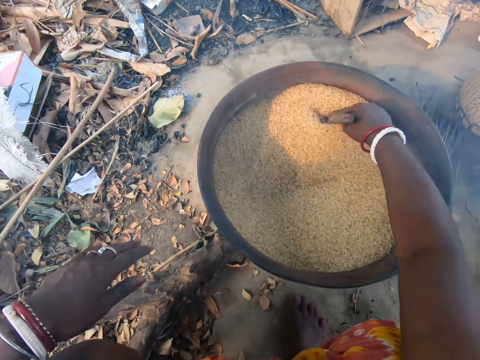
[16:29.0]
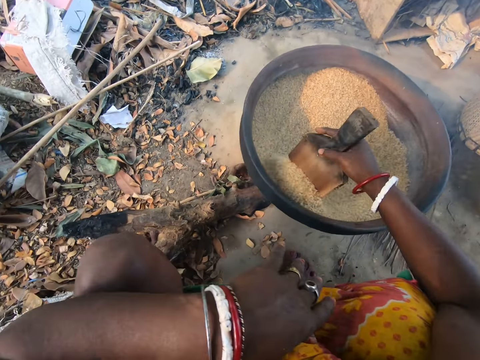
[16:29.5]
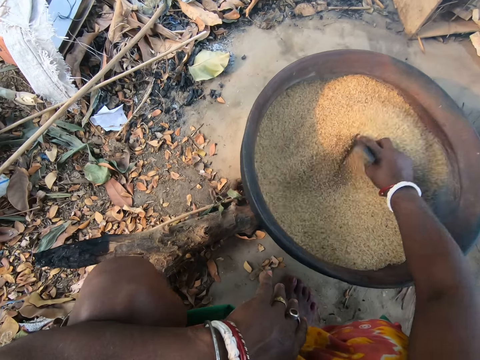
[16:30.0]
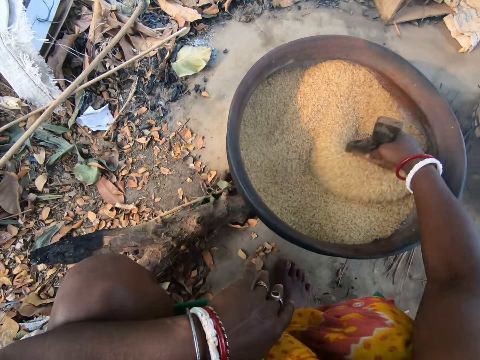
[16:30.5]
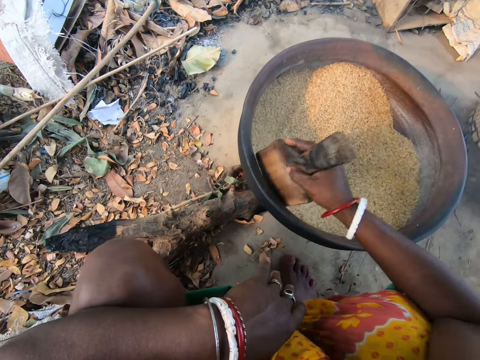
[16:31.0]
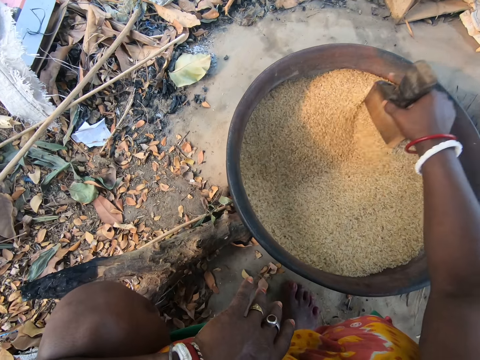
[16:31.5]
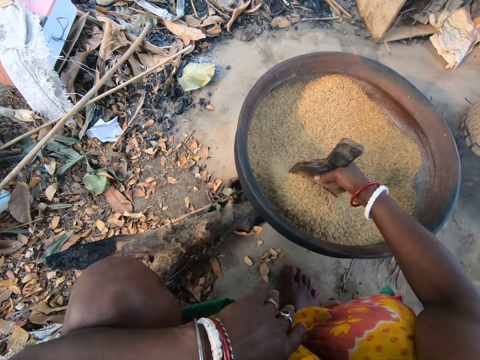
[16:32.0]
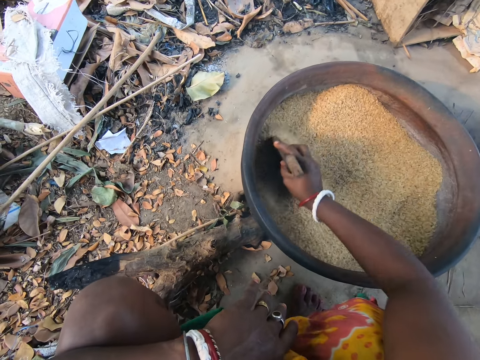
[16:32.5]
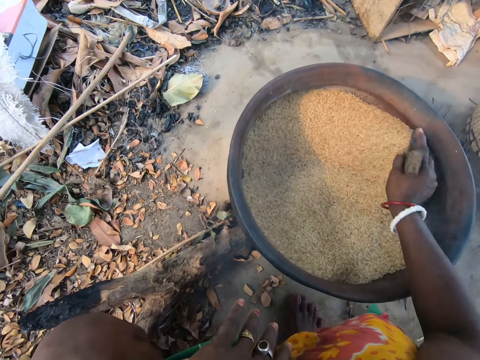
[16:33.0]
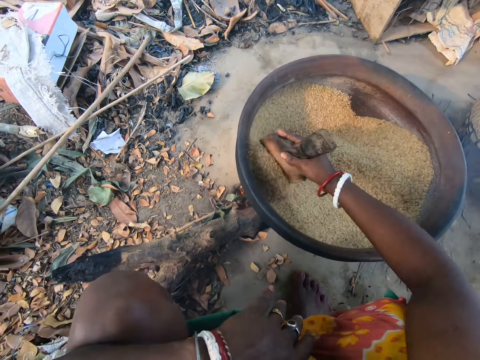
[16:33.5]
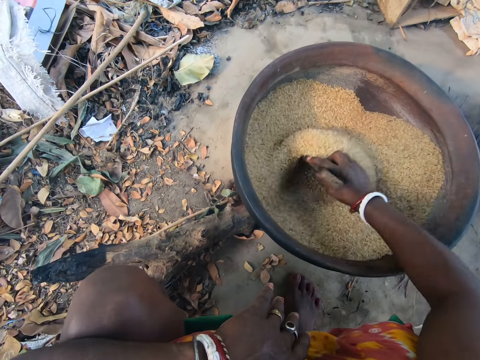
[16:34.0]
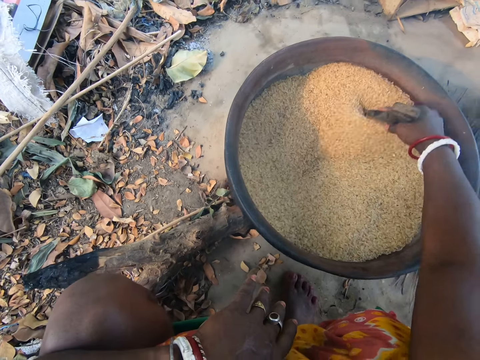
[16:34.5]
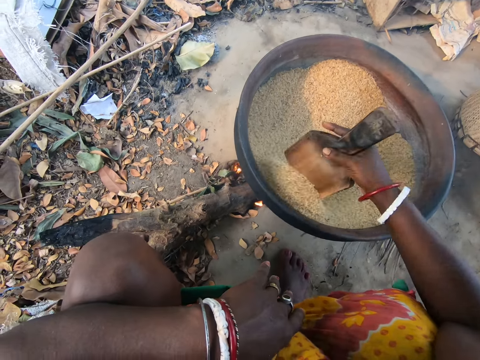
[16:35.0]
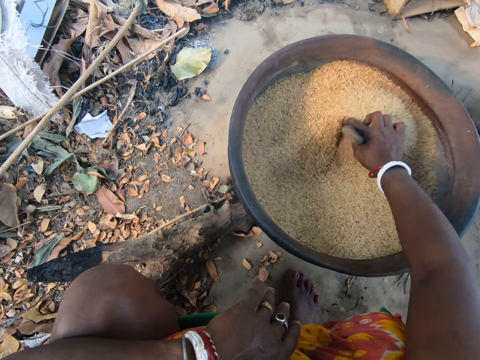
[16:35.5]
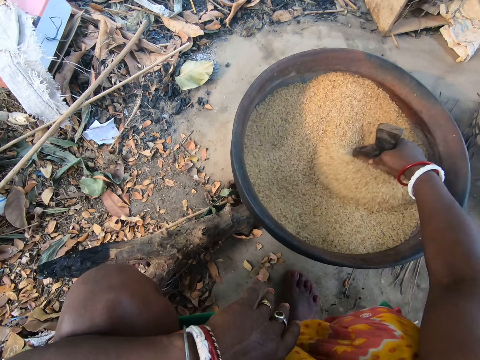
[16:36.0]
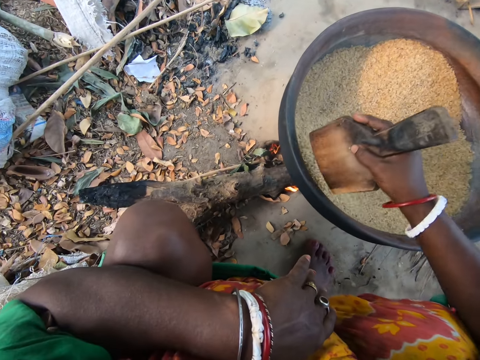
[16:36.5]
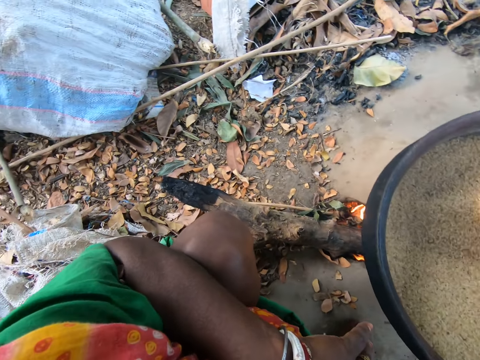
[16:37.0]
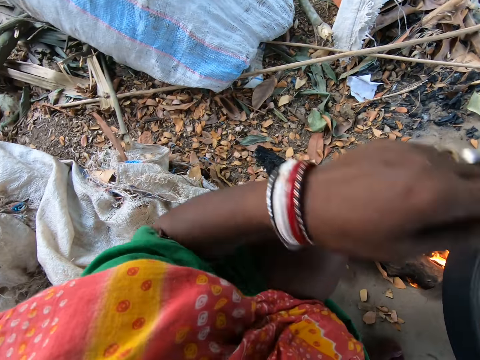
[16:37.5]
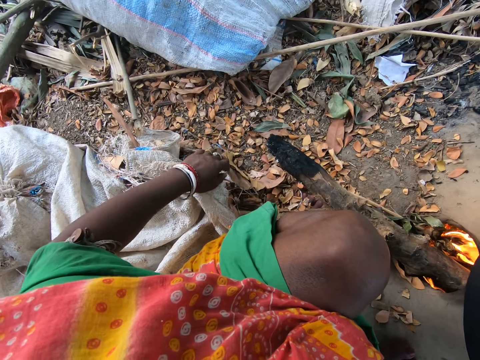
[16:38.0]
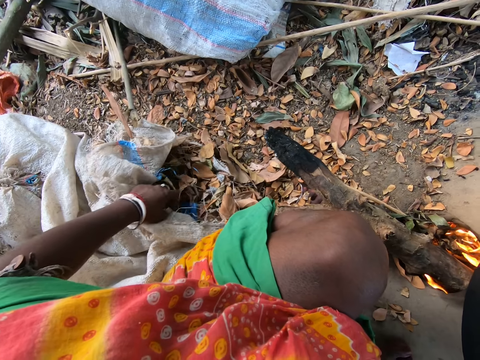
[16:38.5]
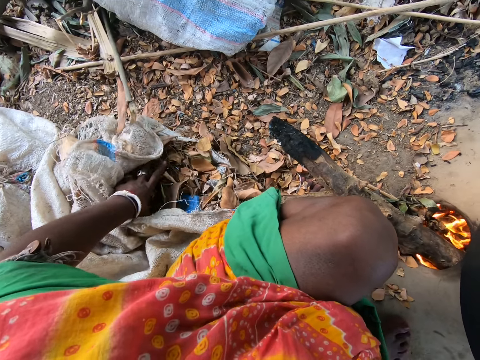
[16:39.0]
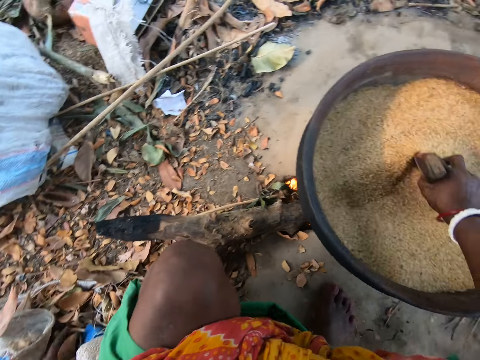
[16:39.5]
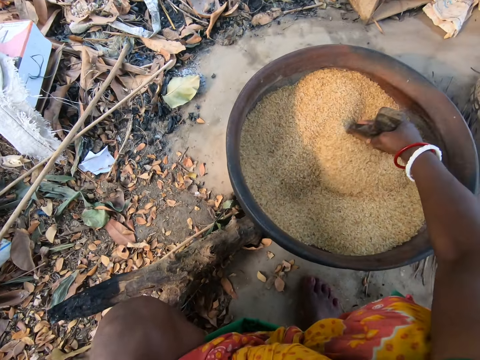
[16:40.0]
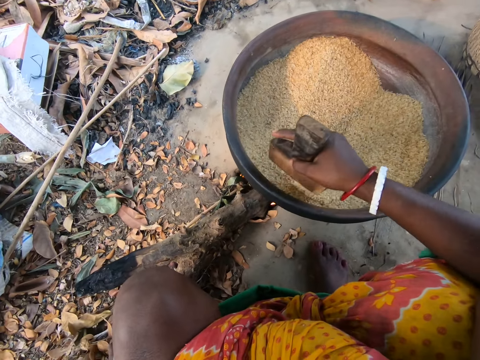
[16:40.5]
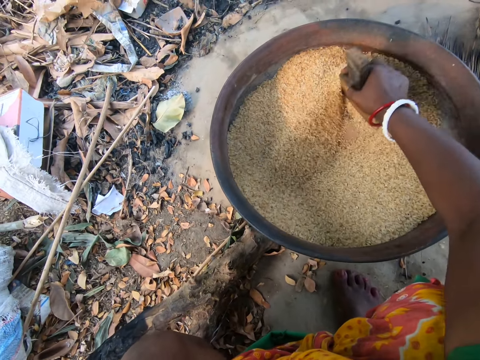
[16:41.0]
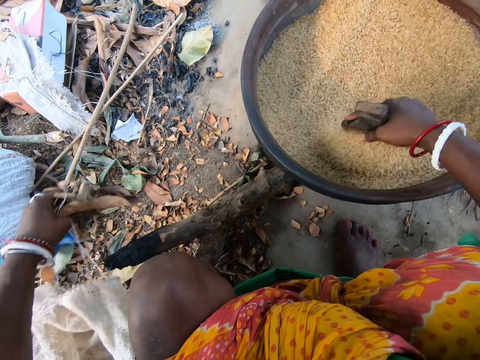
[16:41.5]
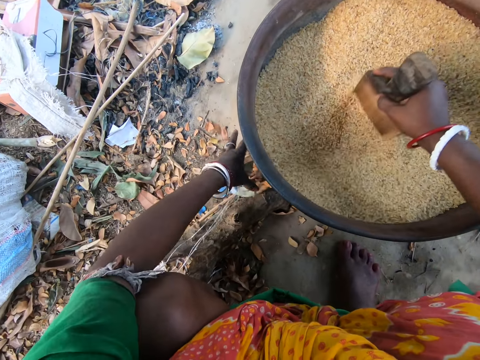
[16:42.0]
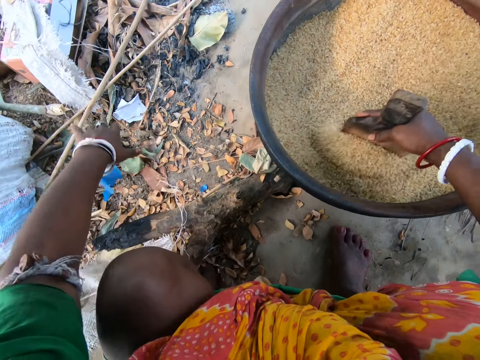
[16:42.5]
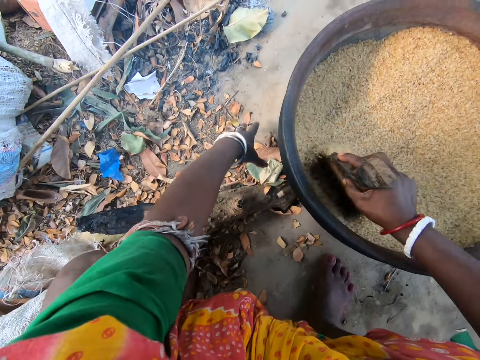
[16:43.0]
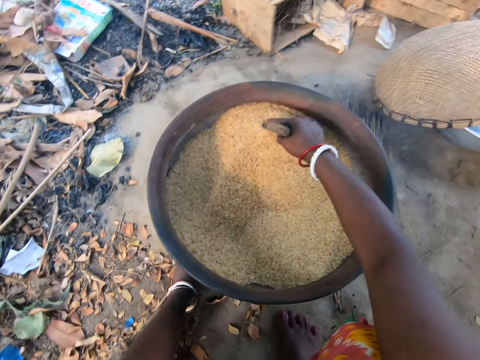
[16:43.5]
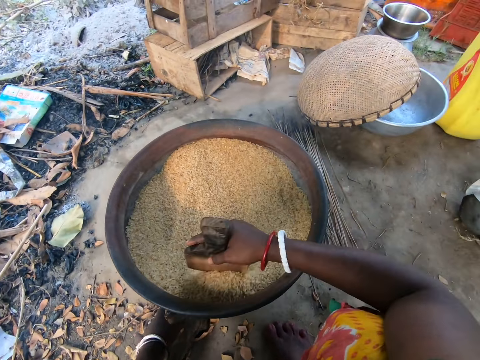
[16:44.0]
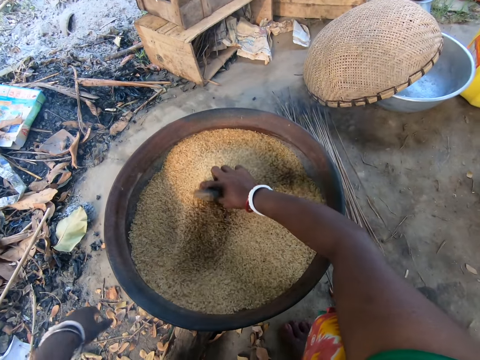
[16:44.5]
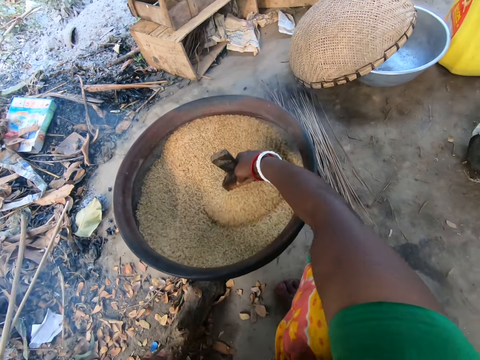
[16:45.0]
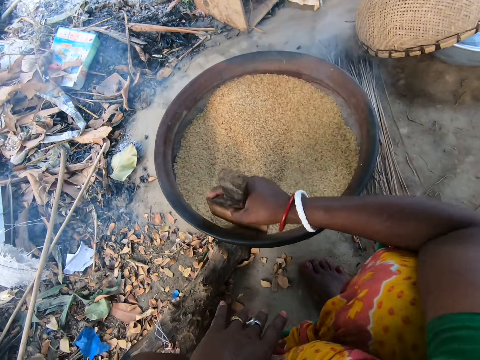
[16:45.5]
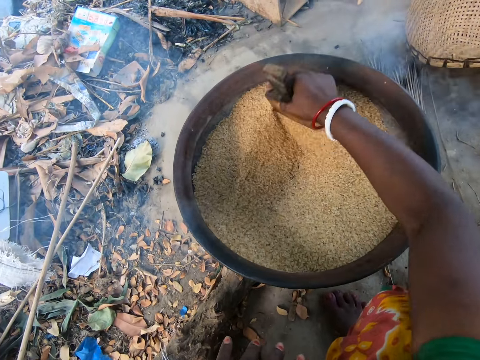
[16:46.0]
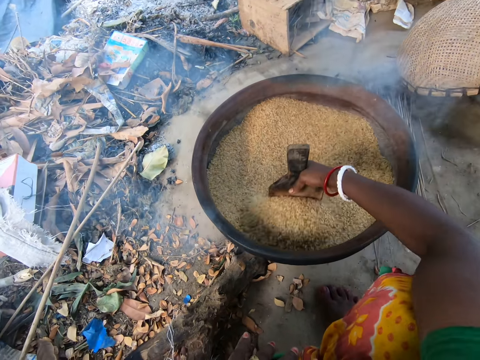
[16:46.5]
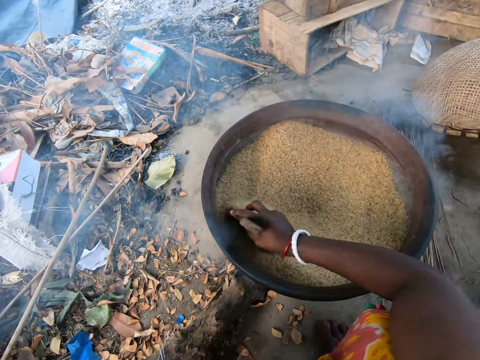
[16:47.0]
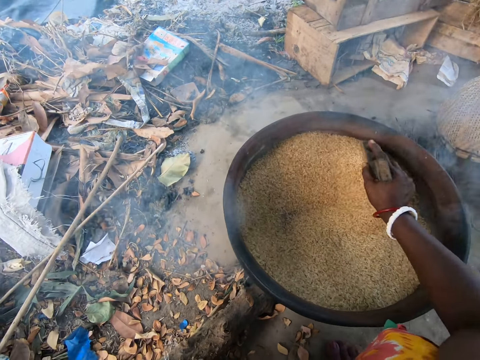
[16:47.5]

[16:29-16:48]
The camera wearer picks up pieces of wood. She picks up dry leaves on the ground with her left hand. She throws the dry leaves in her left hand into the earthen stove. She puts the wood on the fire.

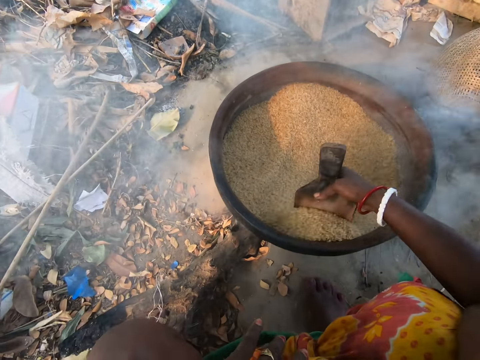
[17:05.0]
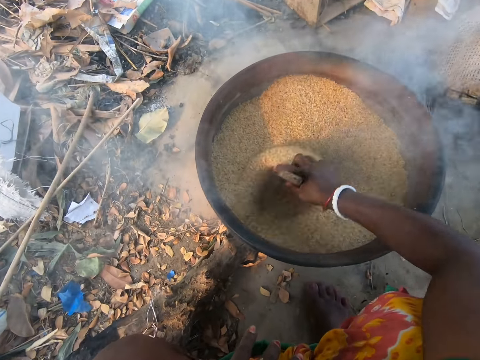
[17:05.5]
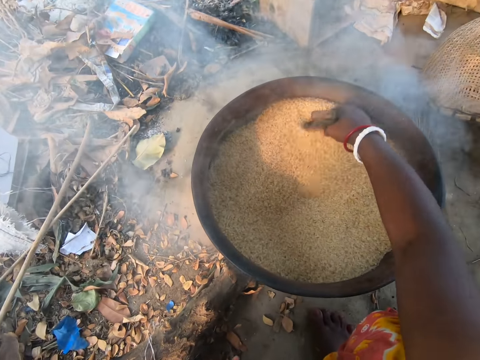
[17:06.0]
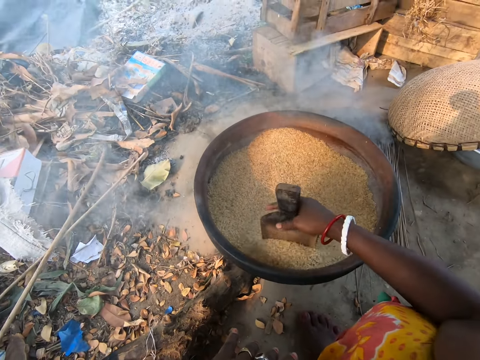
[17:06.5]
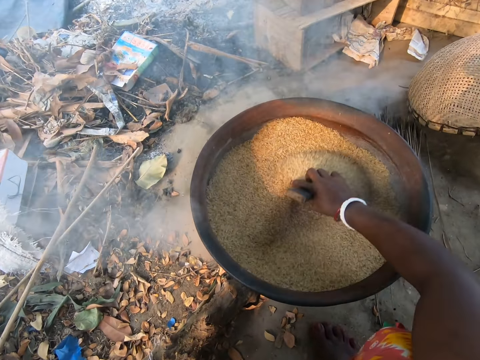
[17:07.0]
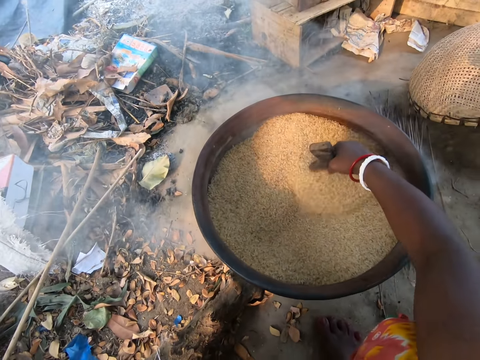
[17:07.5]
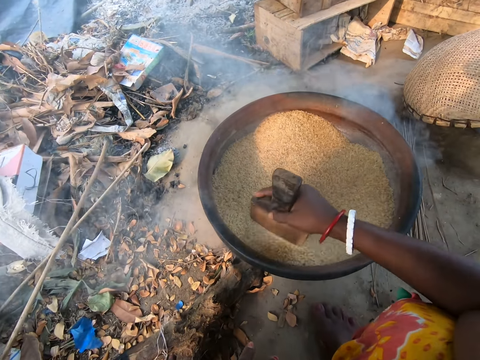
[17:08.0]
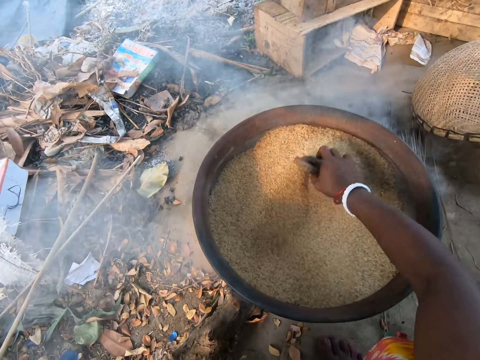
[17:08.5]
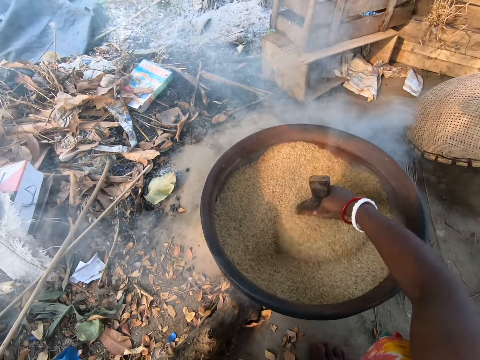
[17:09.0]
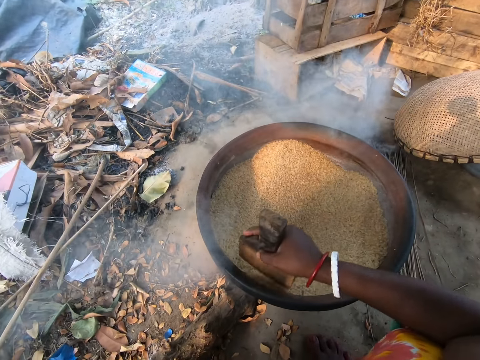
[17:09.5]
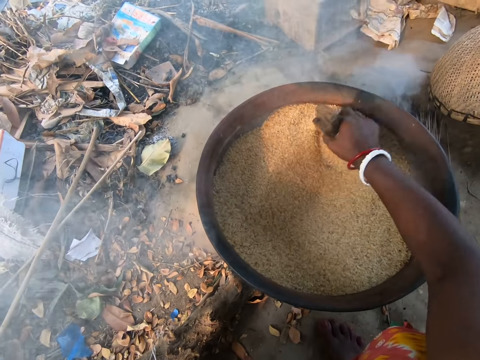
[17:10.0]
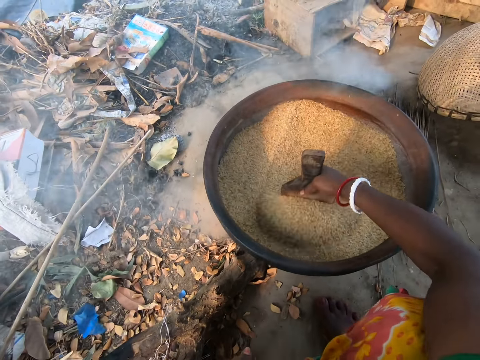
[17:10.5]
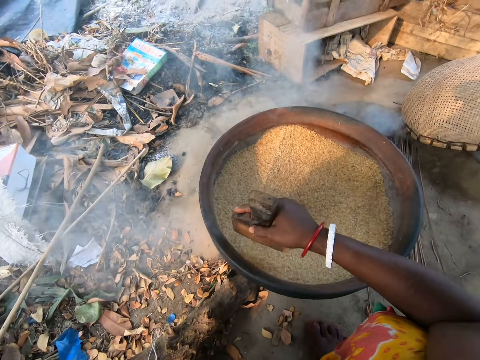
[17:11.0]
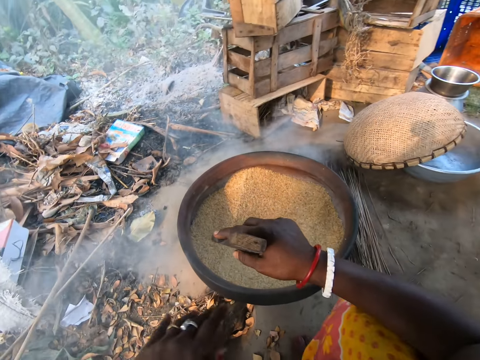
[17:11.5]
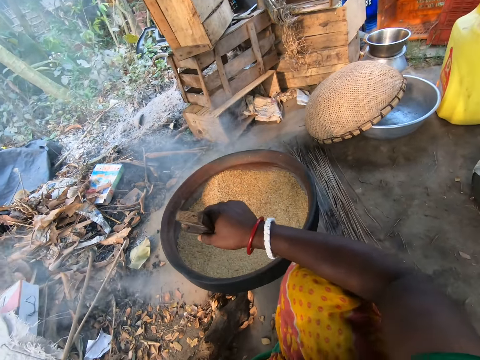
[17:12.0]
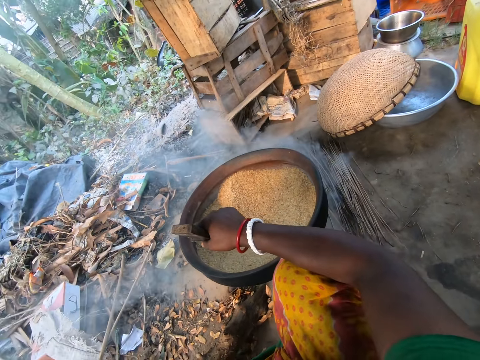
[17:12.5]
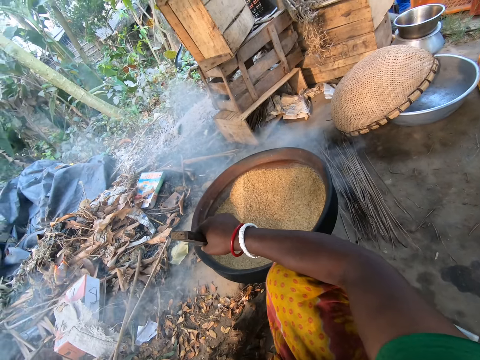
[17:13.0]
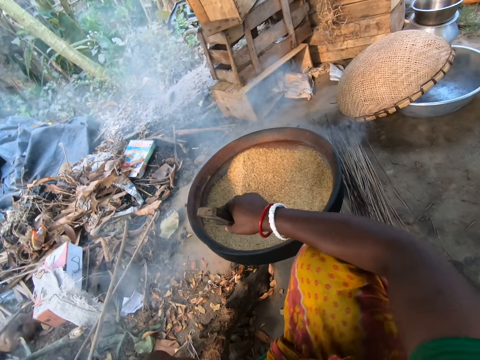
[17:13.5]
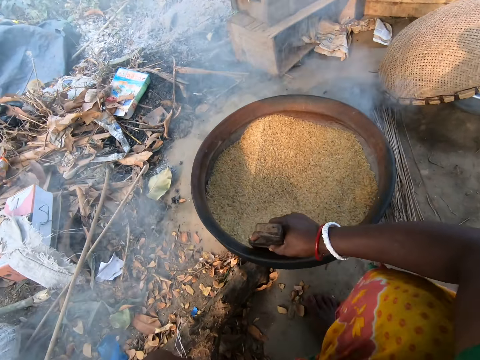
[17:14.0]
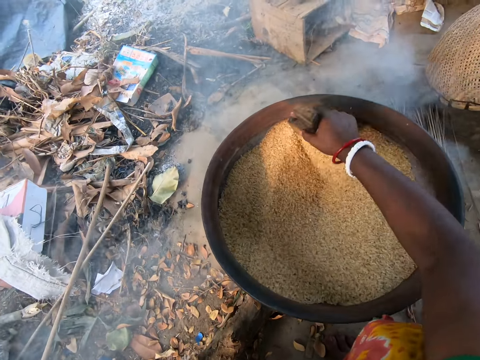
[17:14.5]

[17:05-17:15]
The camera wearer shouts. She removes the fry bagger in her right hand from the wide pot on the earthen stove. She fries seeds in the wide pot on the earthen stove with the fry bagger in her right hand. She stirs something.
